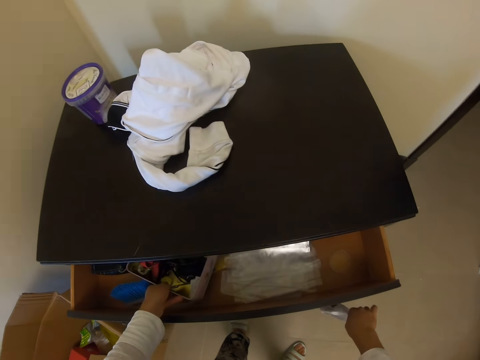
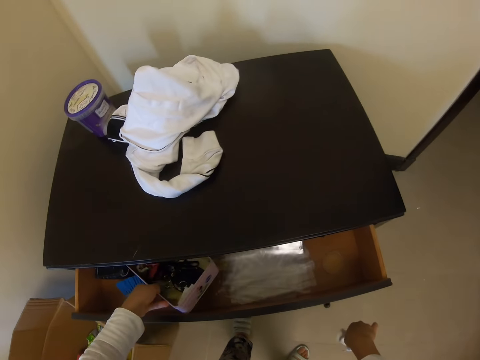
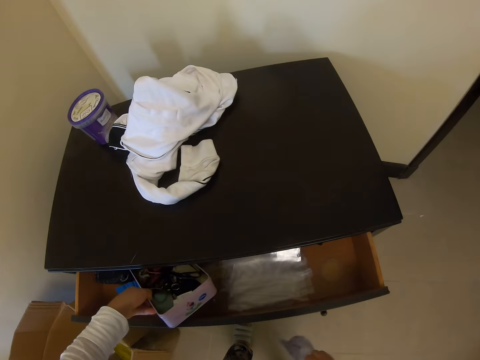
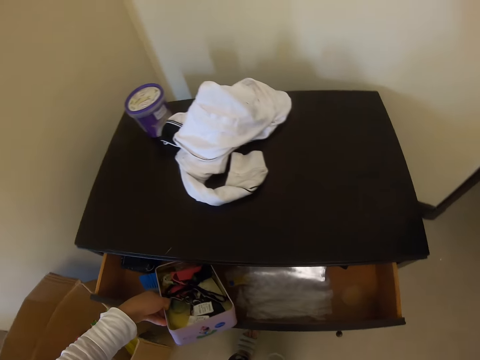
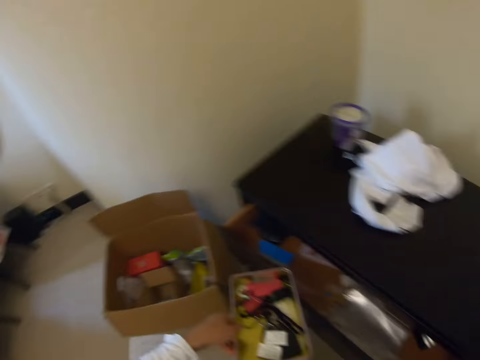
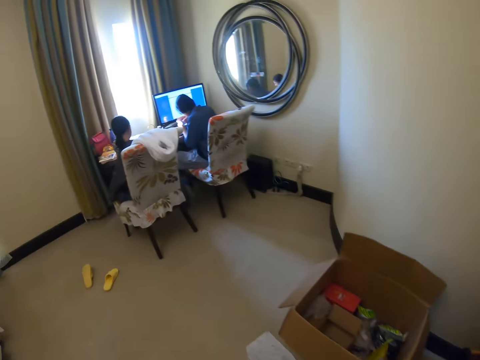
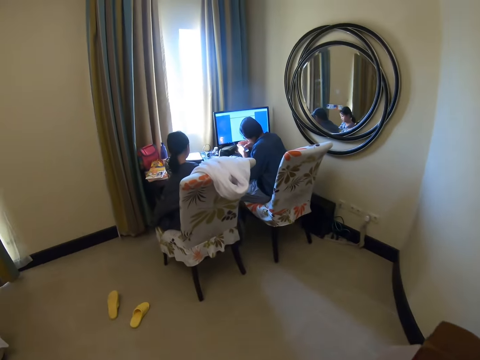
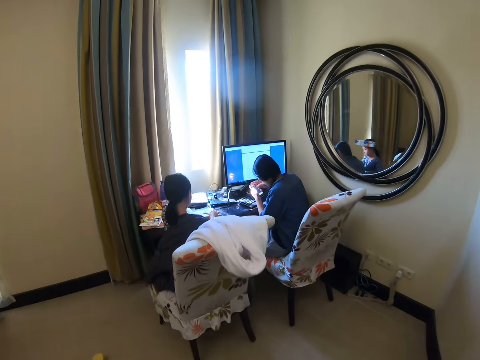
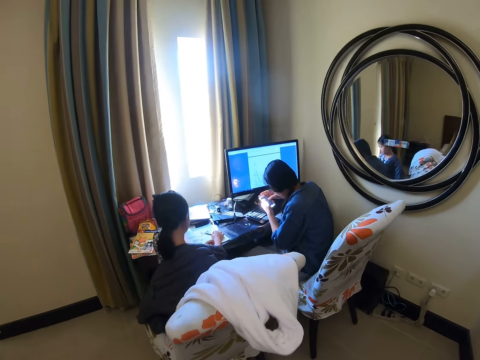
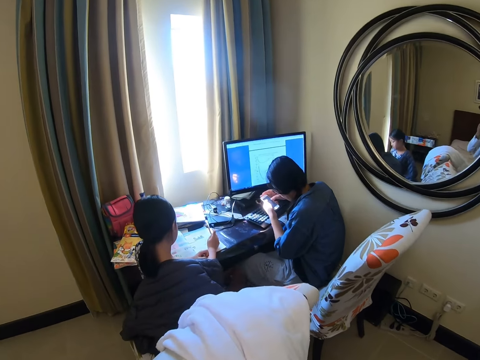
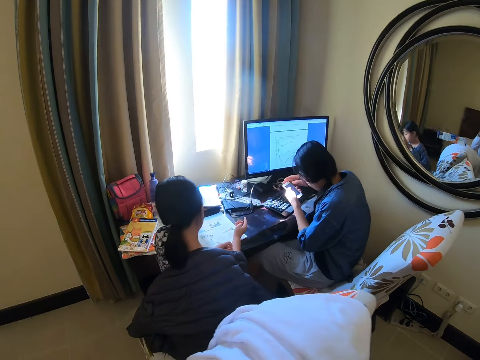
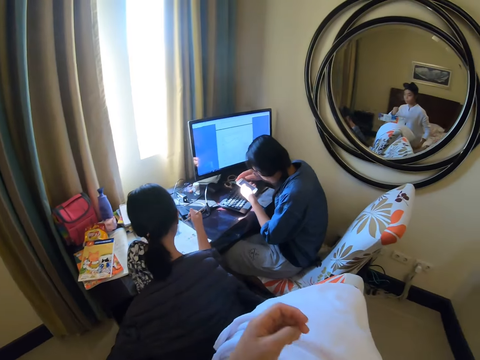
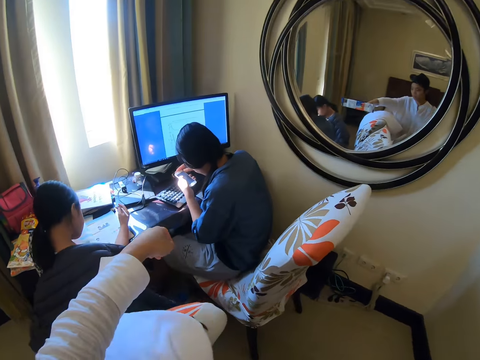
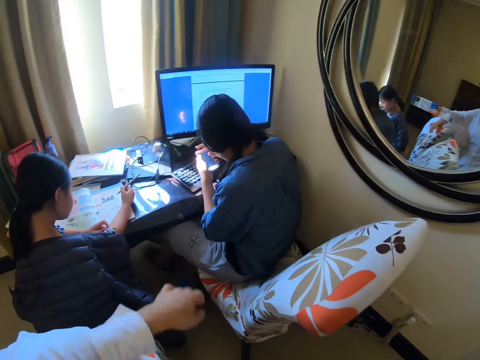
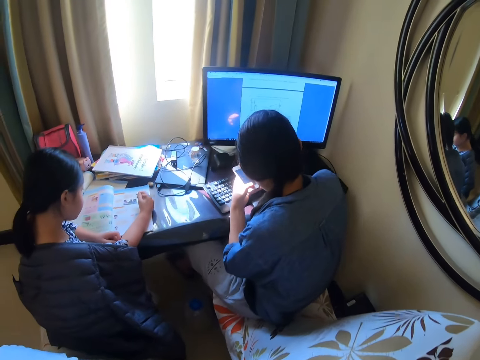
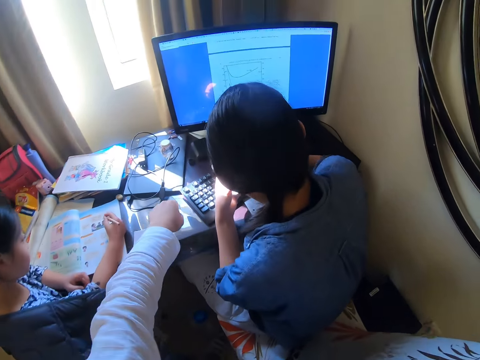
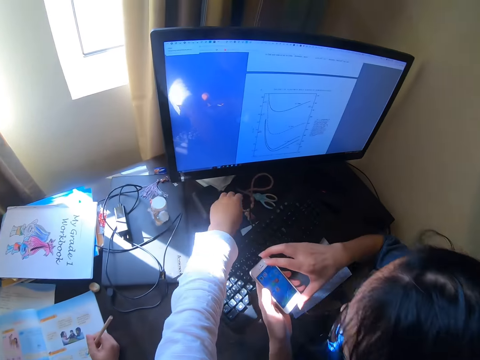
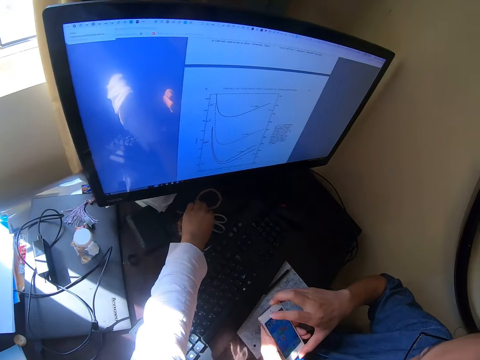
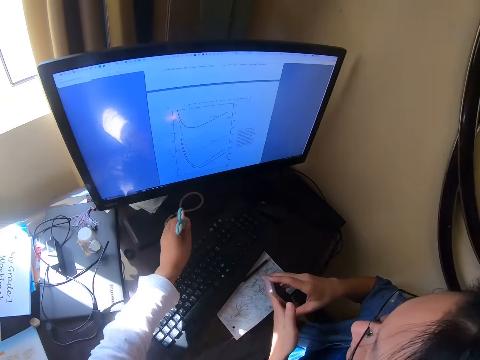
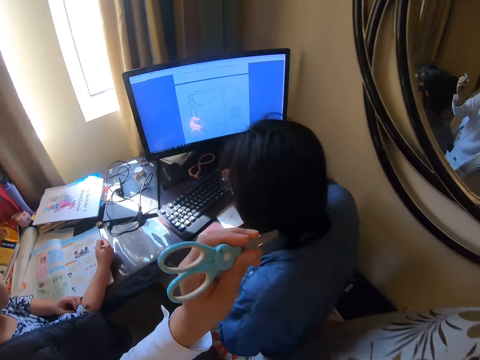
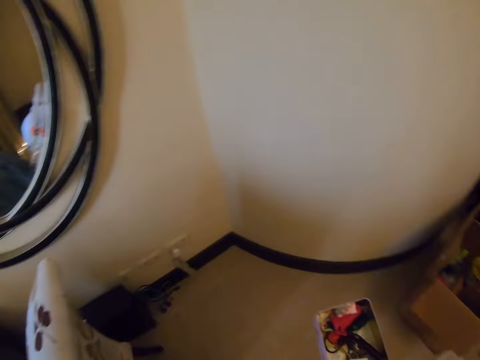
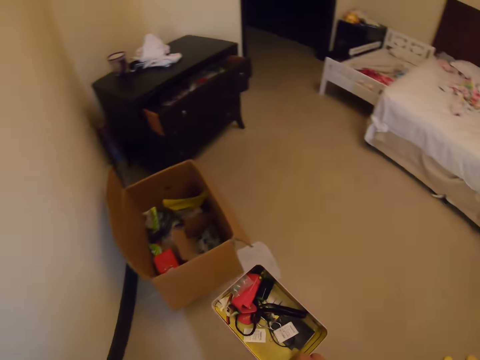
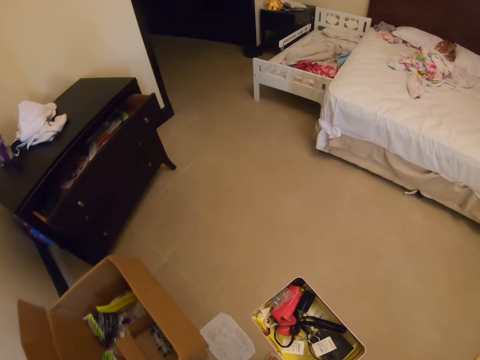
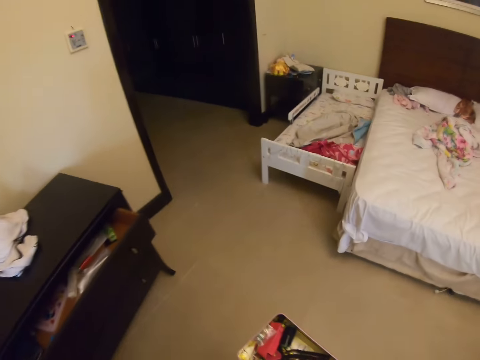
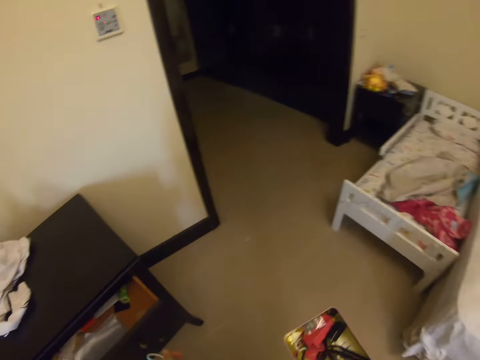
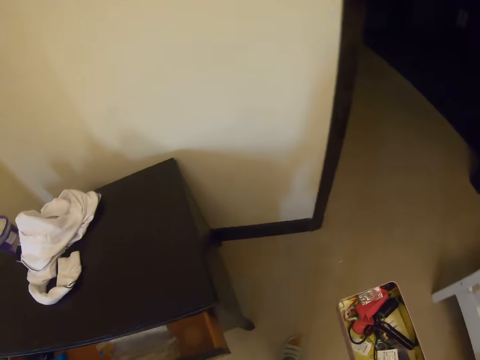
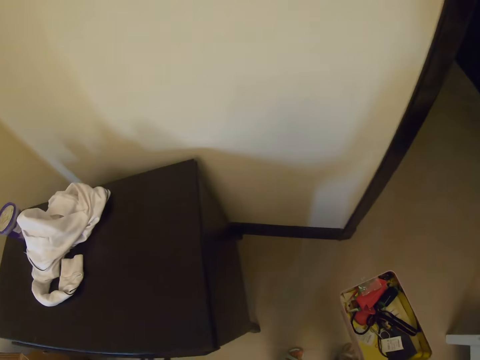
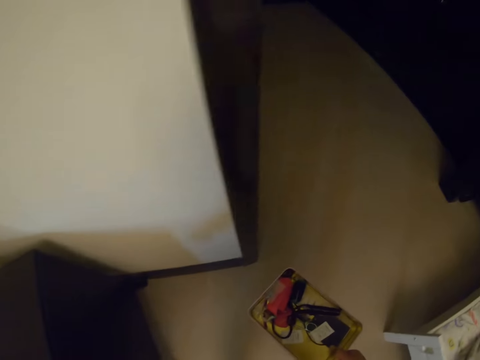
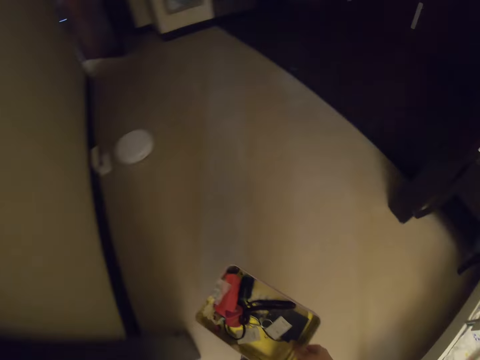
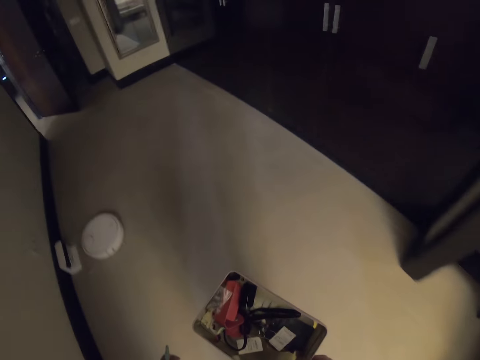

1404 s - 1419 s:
The camera wearer removes the tool box from the drawer. They walk around the room. They stretch hand. A woman says hello to the camera wearer. The camera wearer picks up a pair of scissors on the table. They walk out of the room.

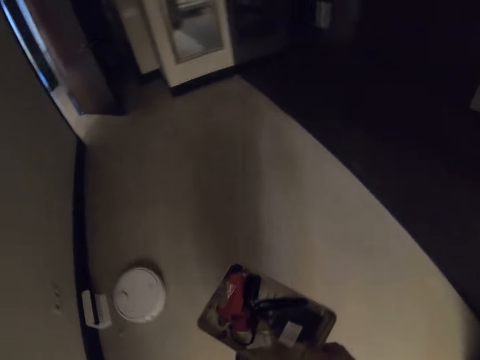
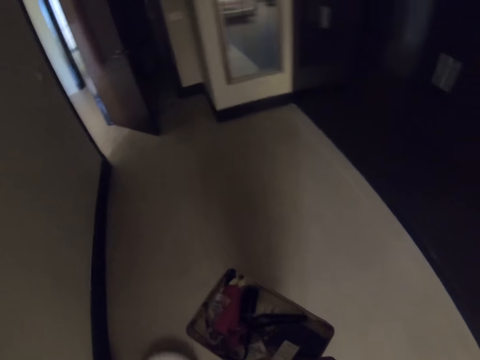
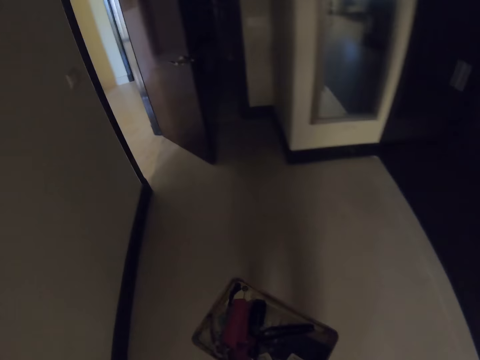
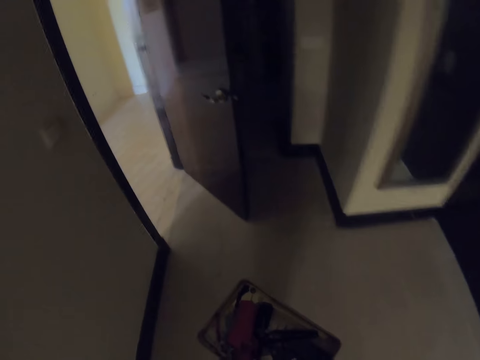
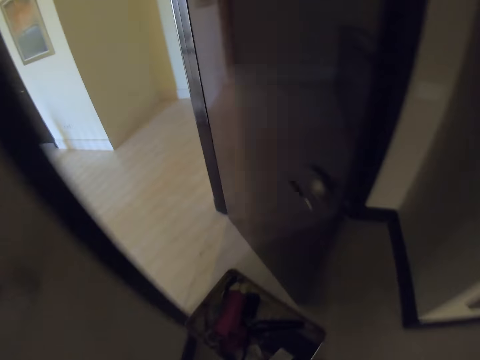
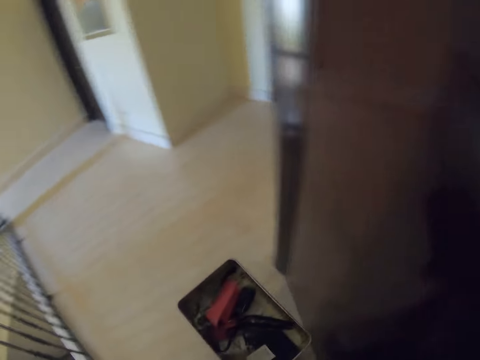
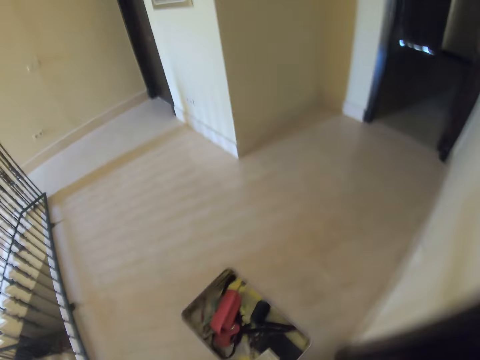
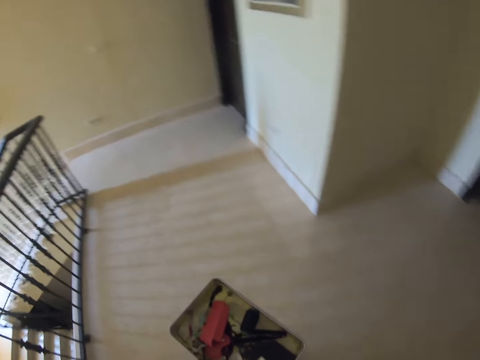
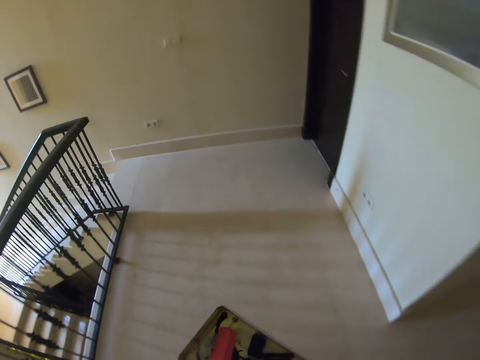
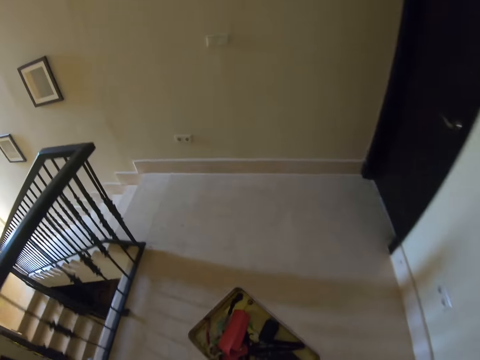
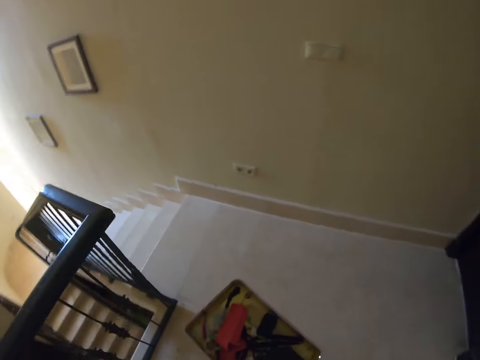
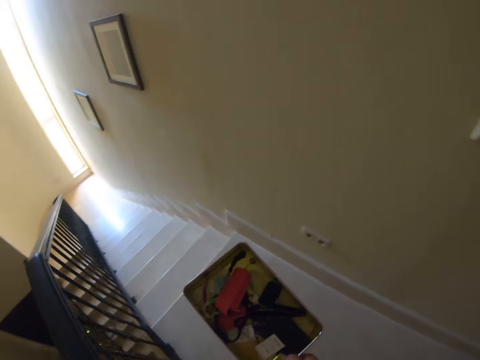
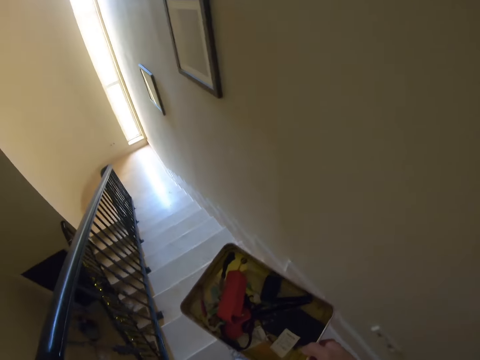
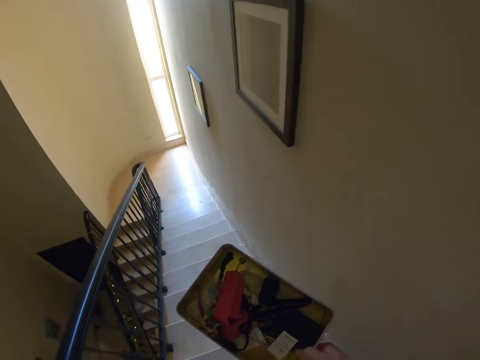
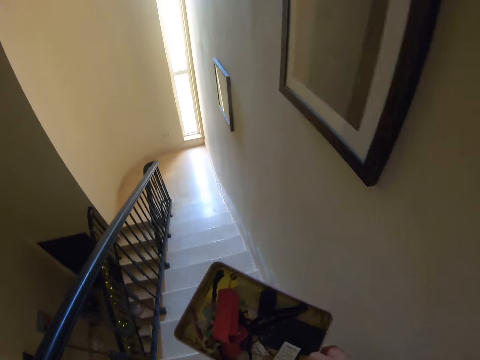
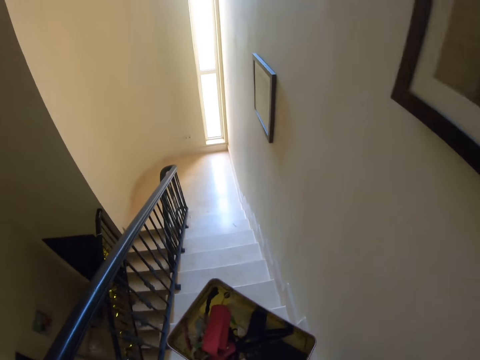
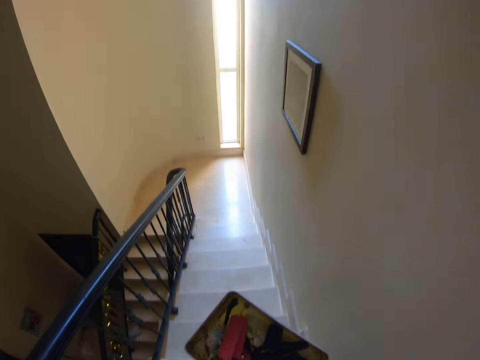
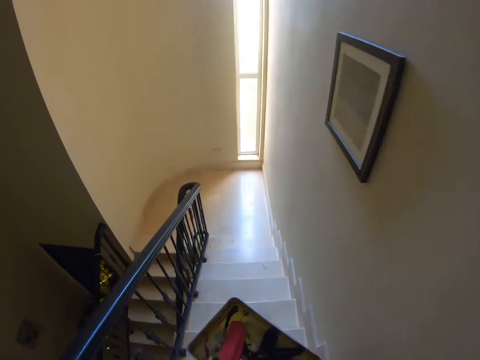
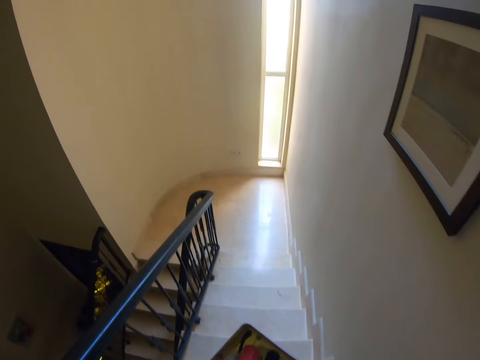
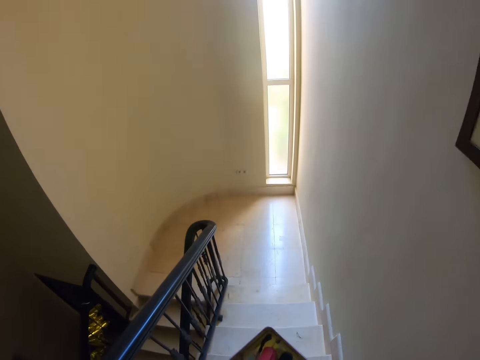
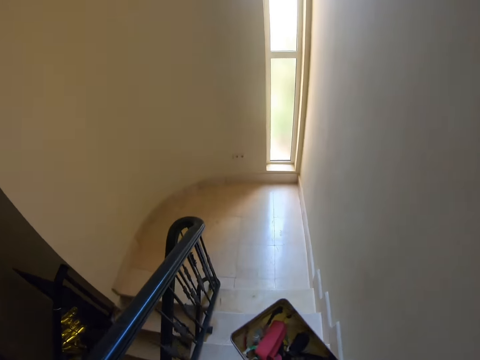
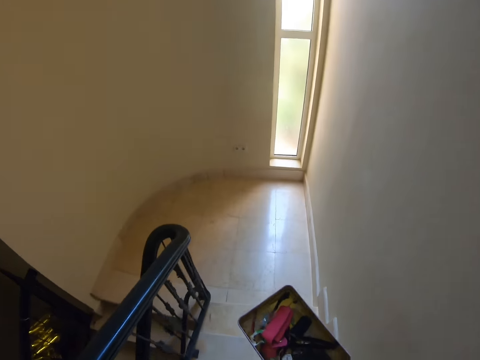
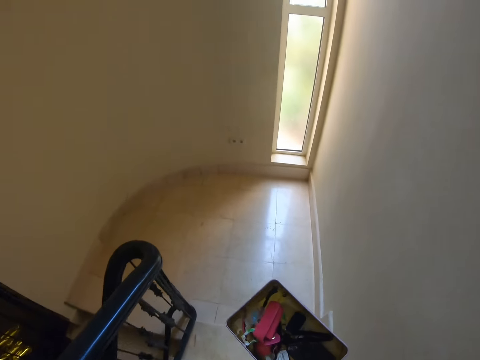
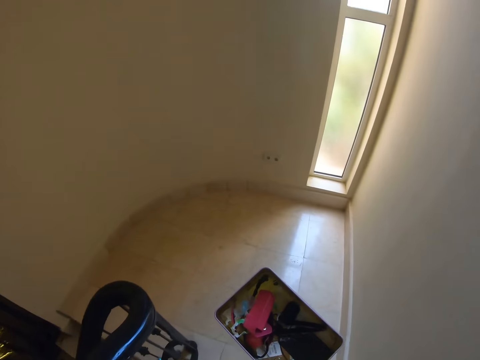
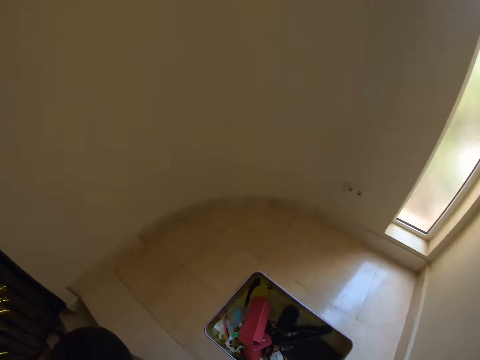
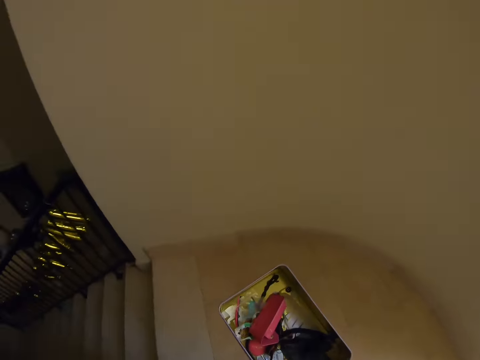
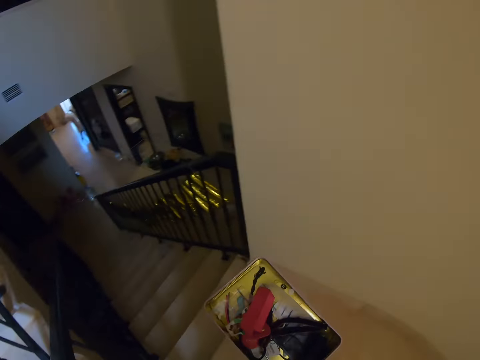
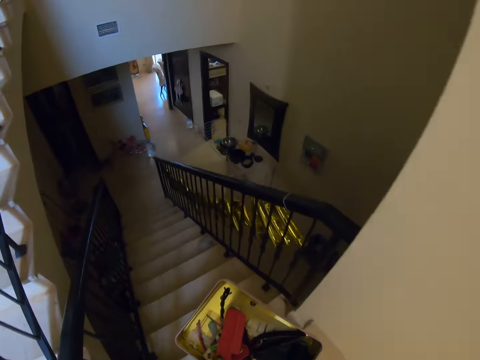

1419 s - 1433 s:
The camera wearer climbs down the stairs. They walk around.
